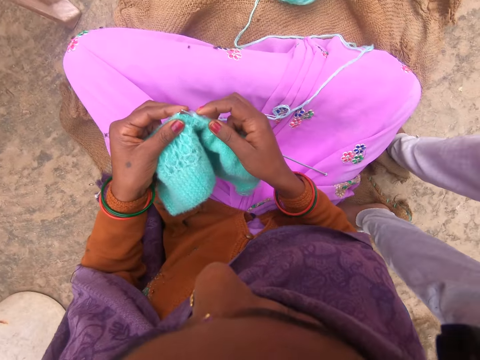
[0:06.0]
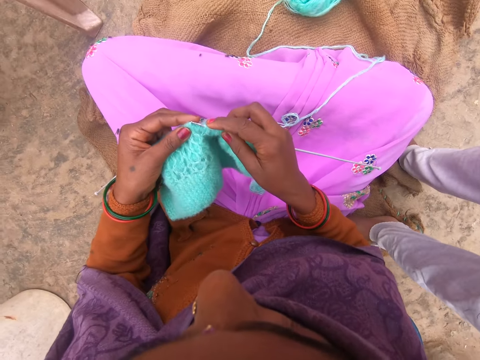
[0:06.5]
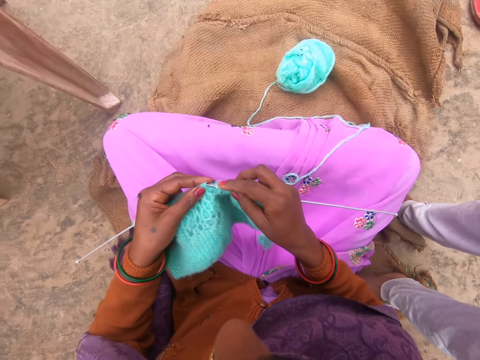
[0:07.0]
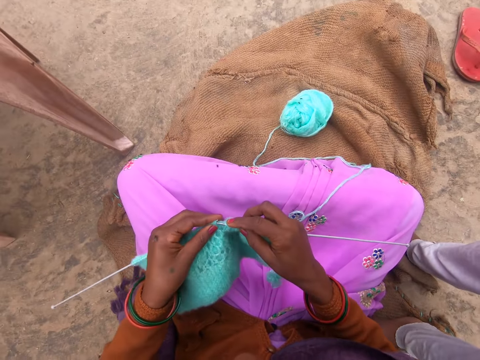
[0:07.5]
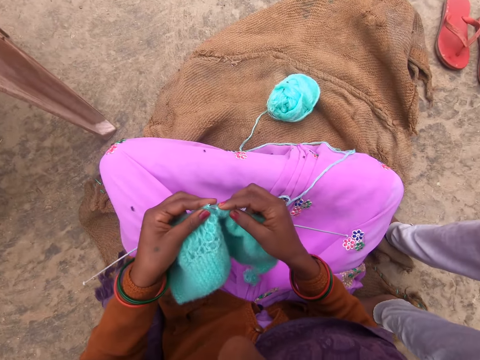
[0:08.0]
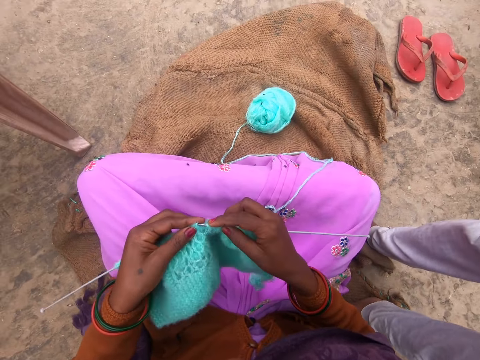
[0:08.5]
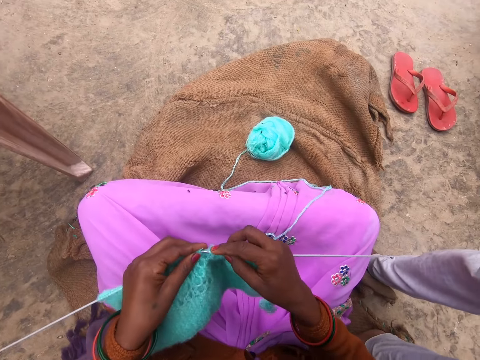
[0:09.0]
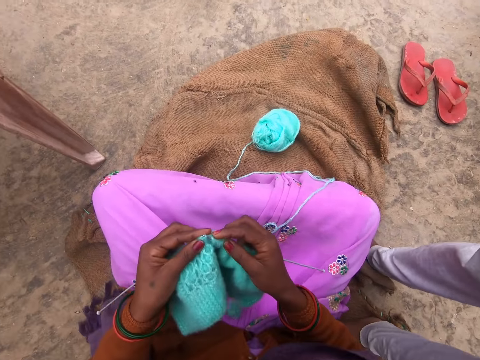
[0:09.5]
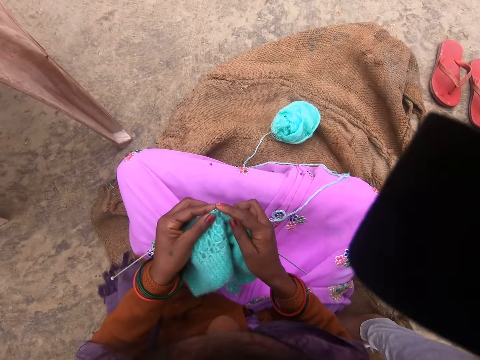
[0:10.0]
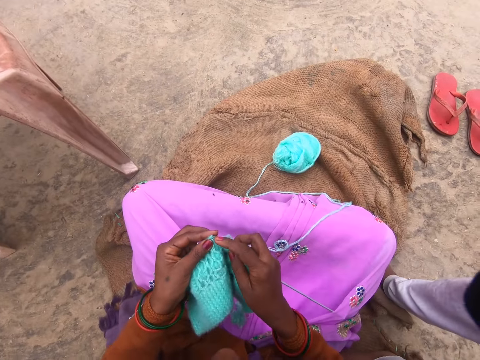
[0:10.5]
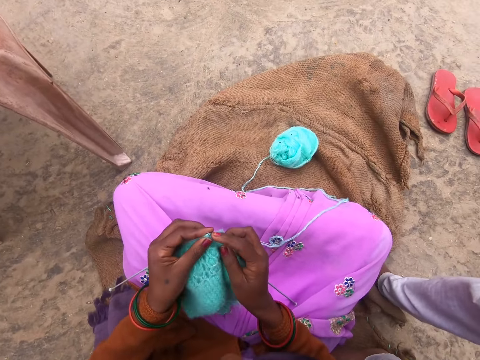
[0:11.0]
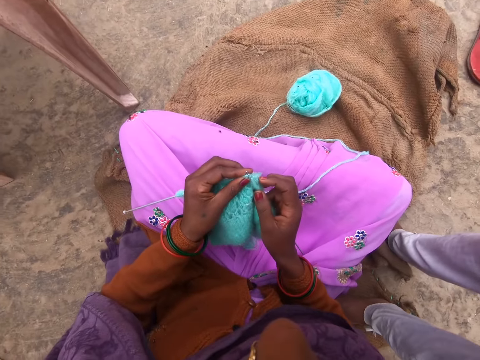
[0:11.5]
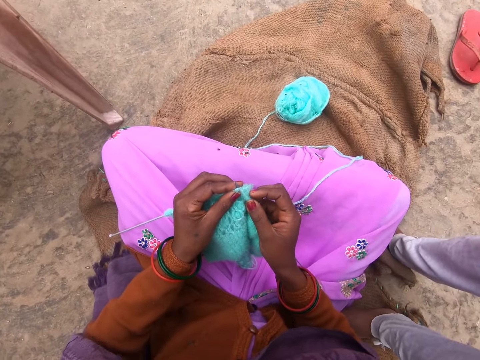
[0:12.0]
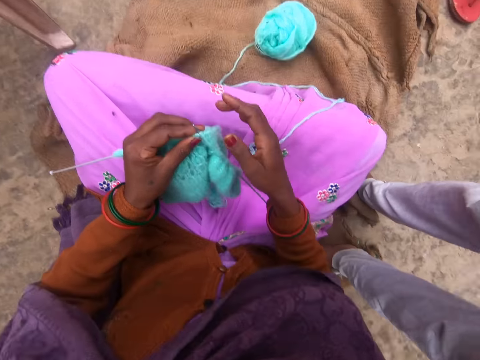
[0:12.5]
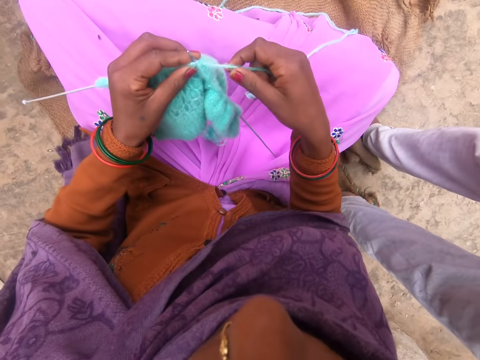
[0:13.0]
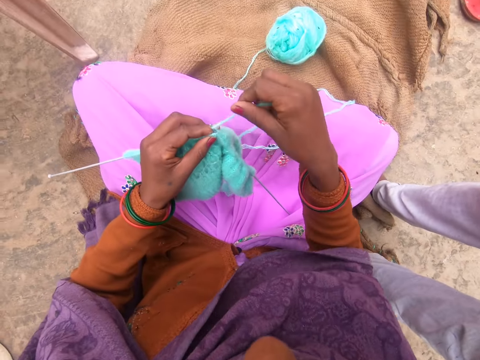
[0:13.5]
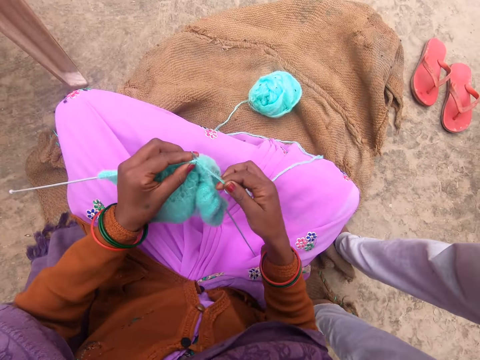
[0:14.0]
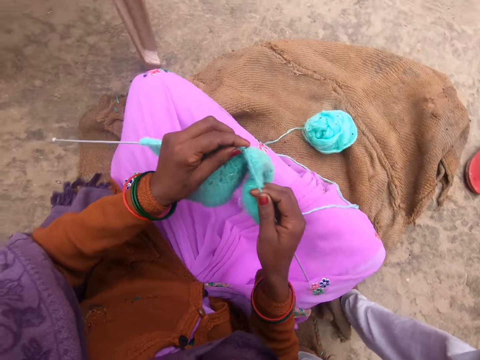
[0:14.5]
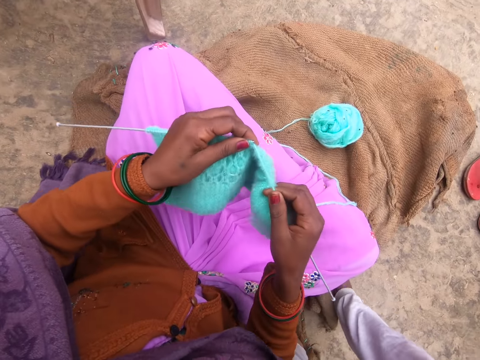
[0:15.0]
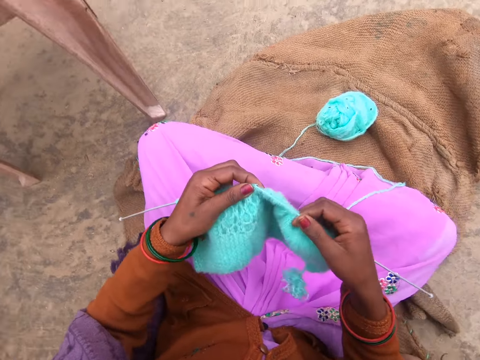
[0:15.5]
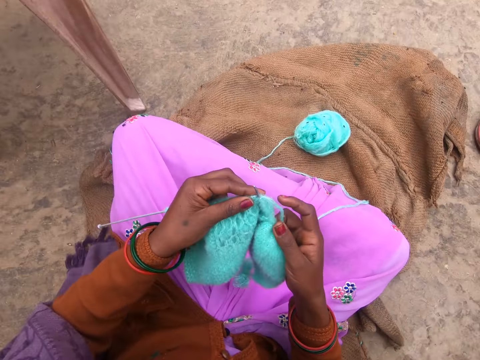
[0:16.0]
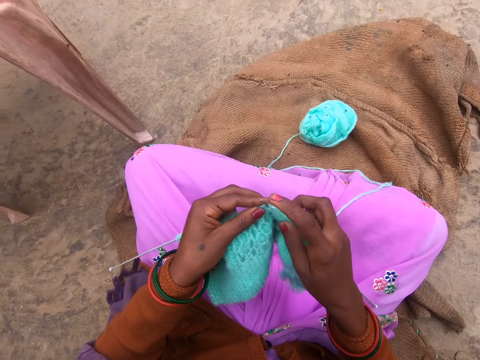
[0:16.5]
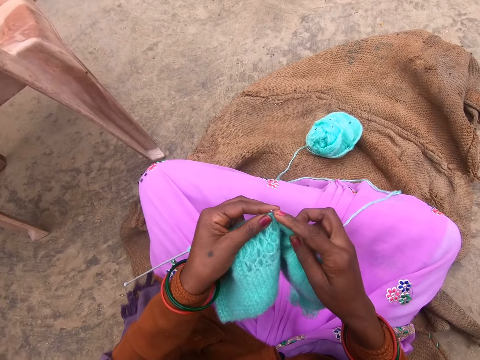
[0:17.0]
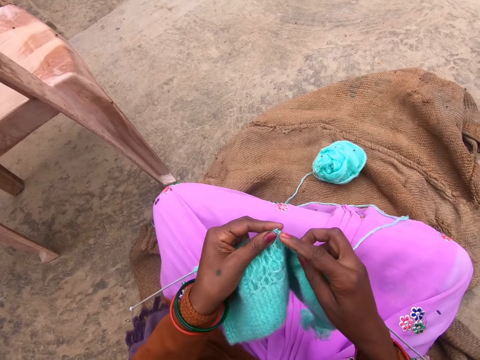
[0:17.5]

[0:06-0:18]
A woman wears a head camera on the camera wearer's head. The camera wearer knits with knitting needles. The woman ties a manila hemp rope on the camera wearer. The camera wearer sews a piece of yarn using crochet. They roll yarn around a knitting needle and knit with the knitting needles.

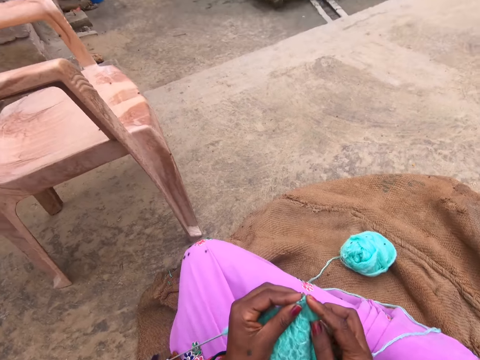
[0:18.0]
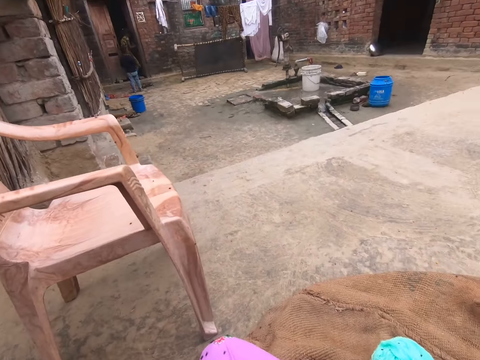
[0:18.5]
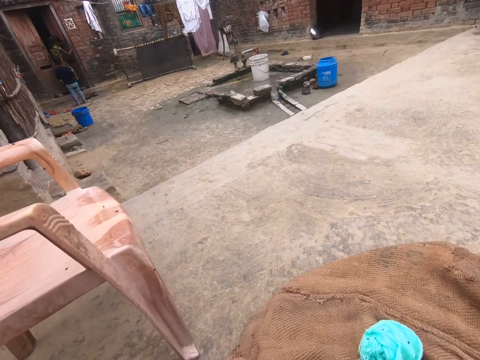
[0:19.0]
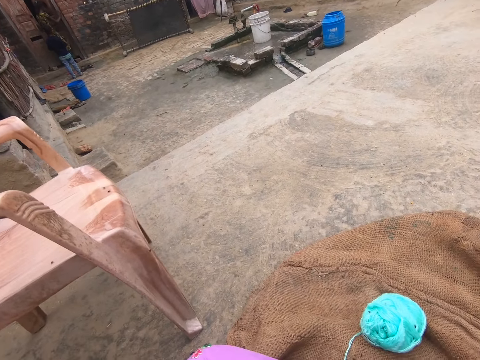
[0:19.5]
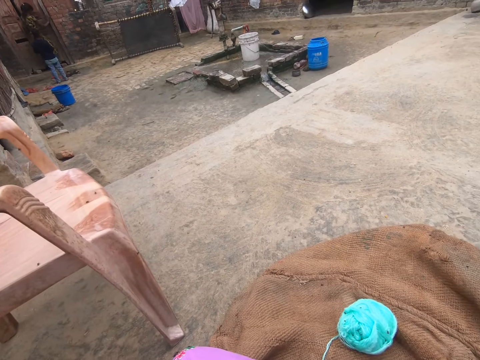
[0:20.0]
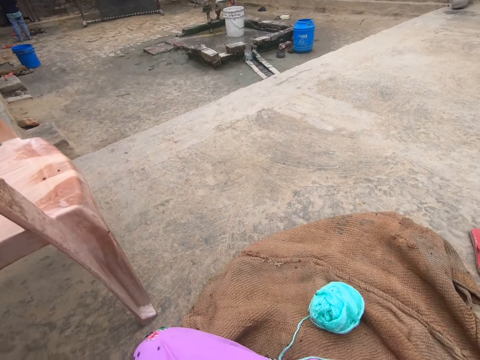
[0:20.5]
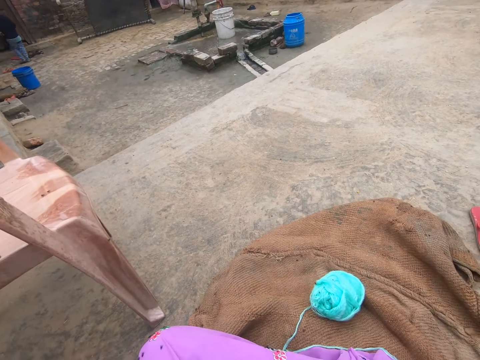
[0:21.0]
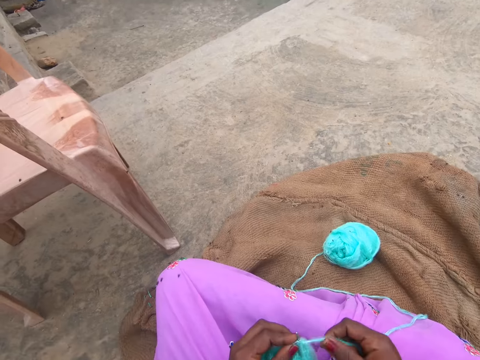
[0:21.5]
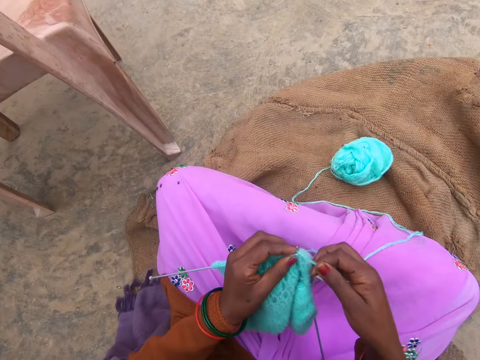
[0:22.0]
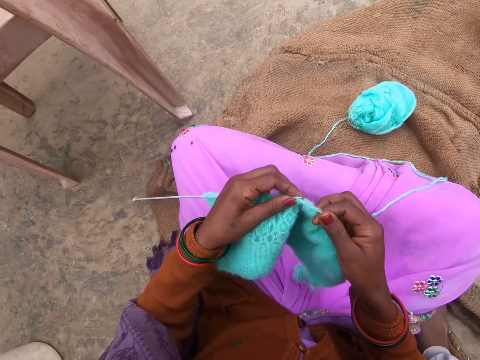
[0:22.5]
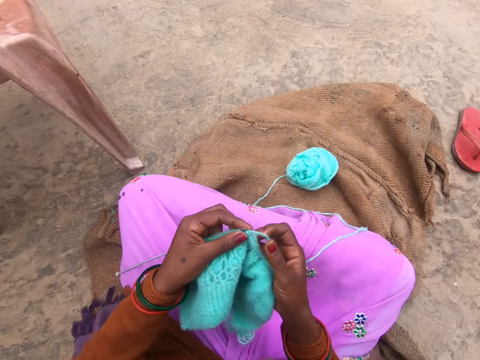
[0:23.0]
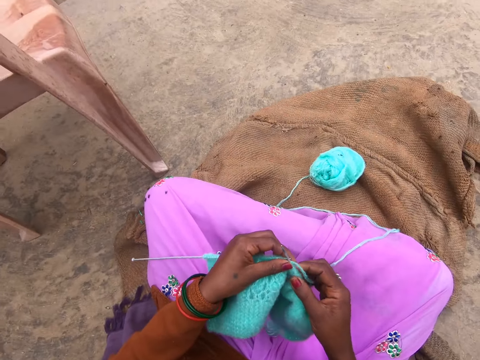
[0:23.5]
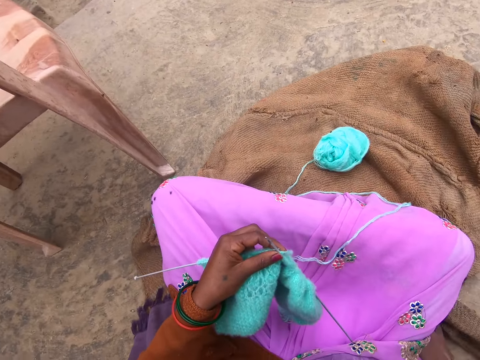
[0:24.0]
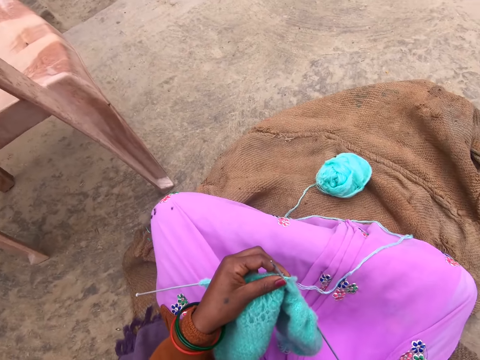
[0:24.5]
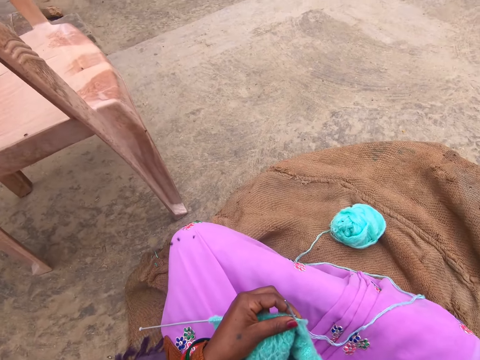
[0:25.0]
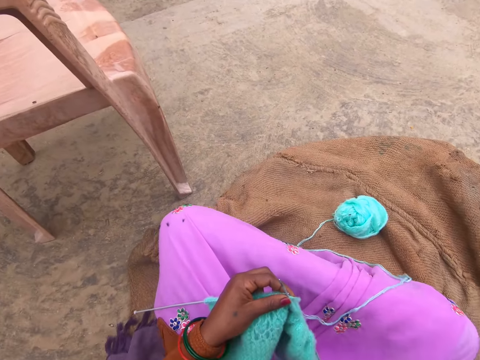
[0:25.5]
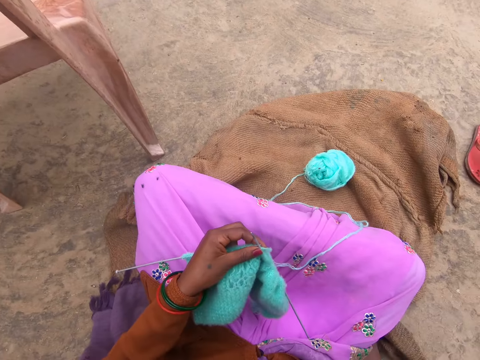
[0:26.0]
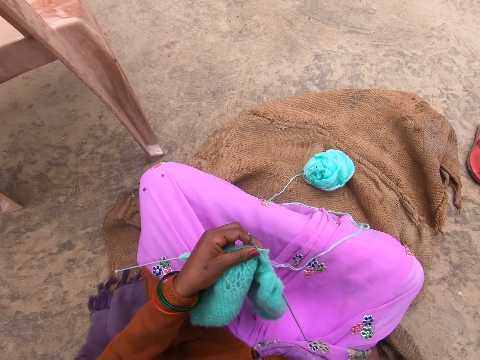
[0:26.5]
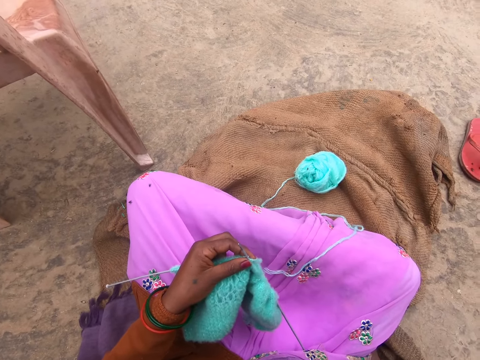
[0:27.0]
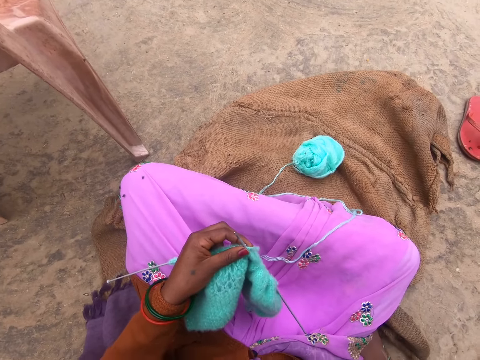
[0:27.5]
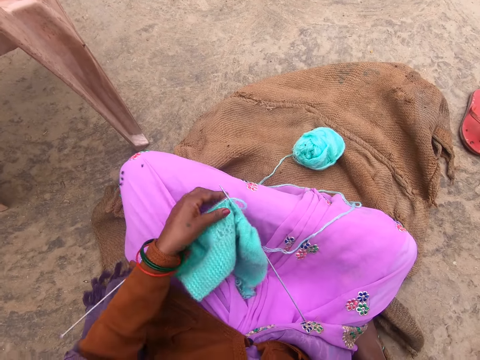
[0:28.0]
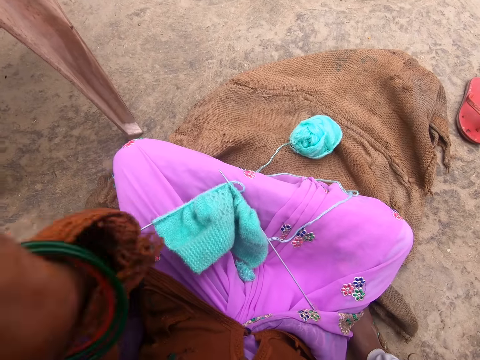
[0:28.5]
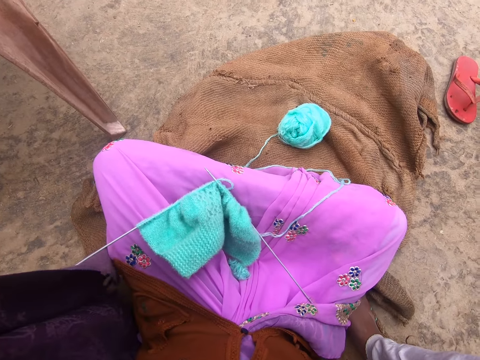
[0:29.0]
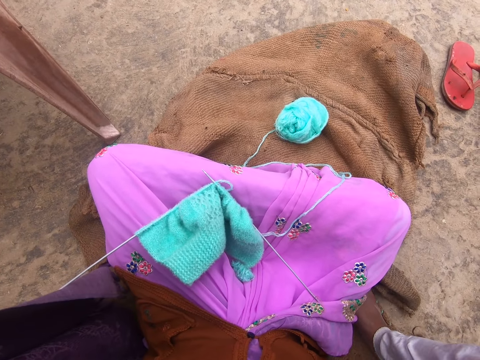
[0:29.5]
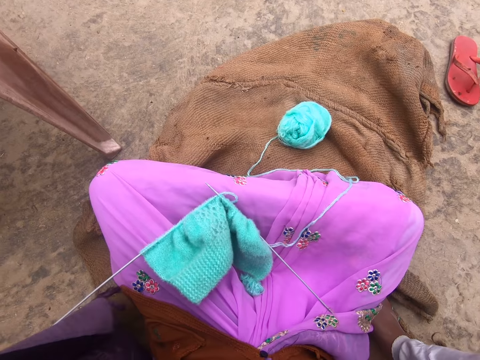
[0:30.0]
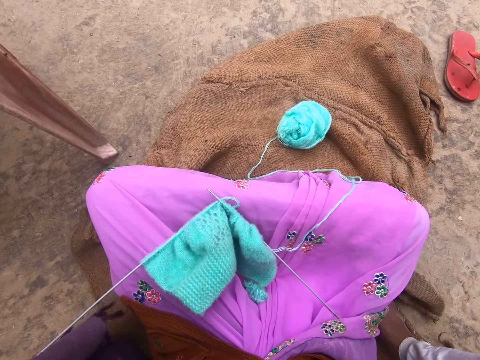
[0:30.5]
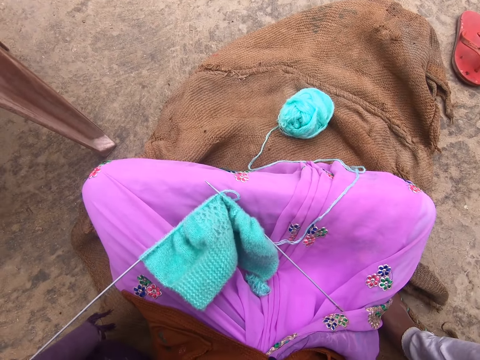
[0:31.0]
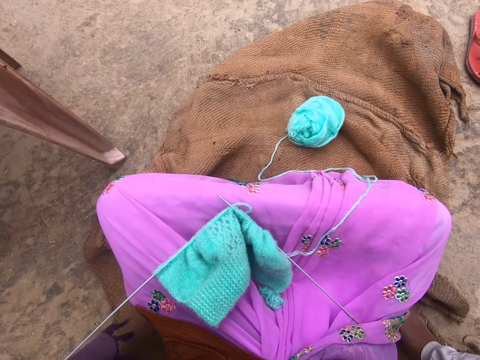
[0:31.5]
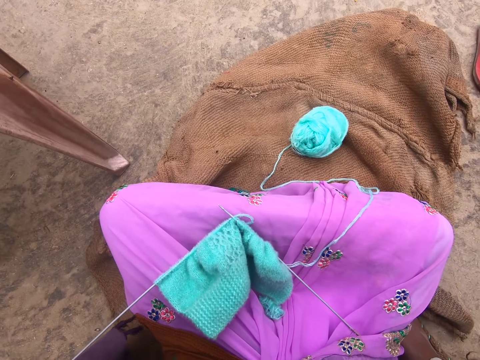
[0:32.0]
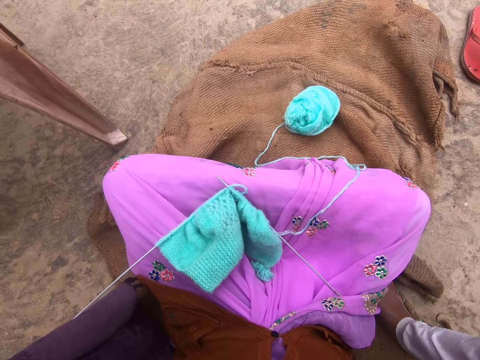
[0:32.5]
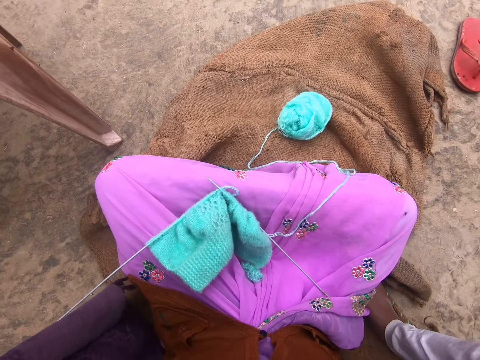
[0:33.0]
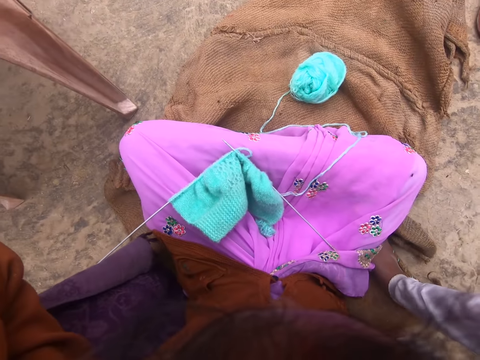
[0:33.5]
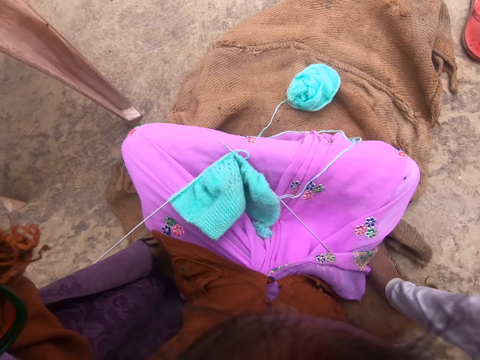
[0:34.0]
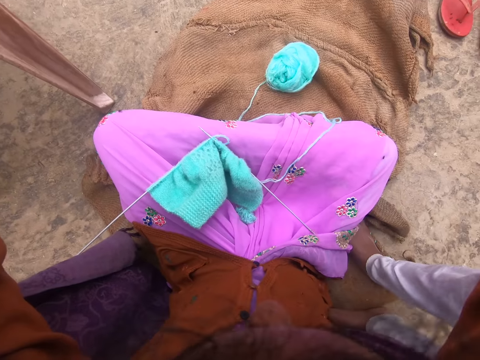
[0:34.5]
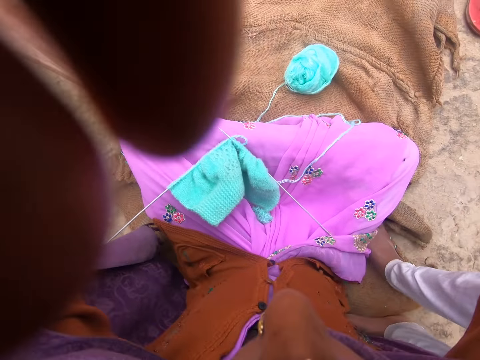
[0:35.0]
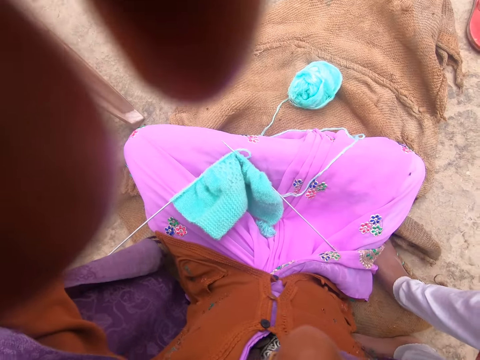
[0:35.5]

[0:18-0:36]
The camera wearer turns around. She rolls yarn around a knitting needle and knits with the knitting needles. She touches the head camera. She raises her hand. She drops the fabric on her legs. She adjusts the head camera. She fixes her head scarf.
